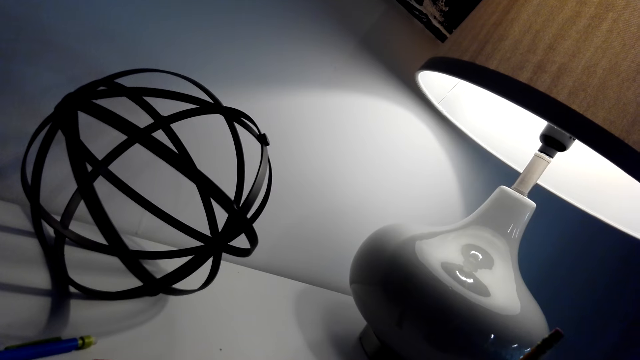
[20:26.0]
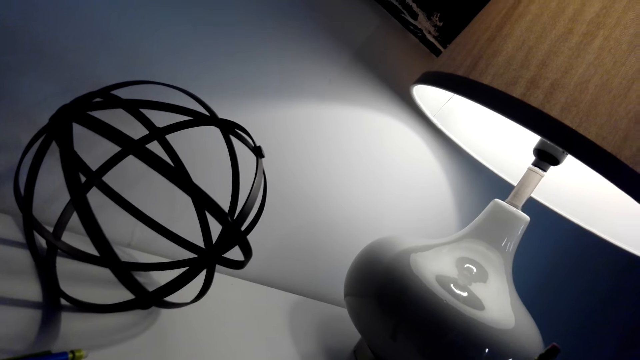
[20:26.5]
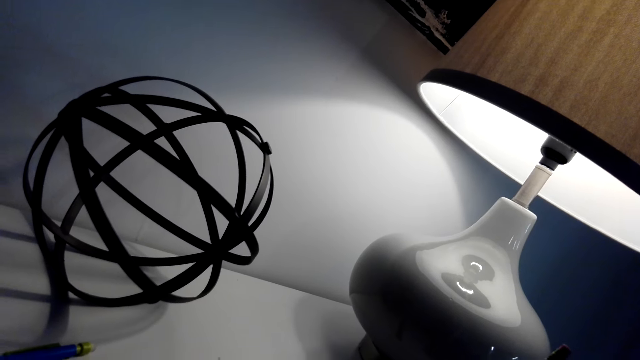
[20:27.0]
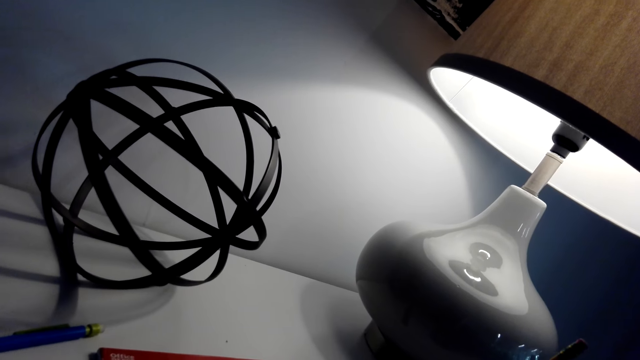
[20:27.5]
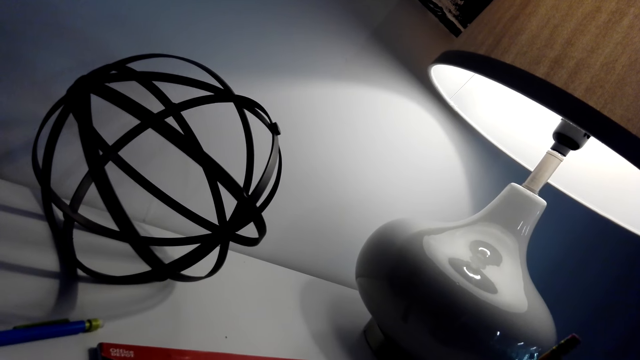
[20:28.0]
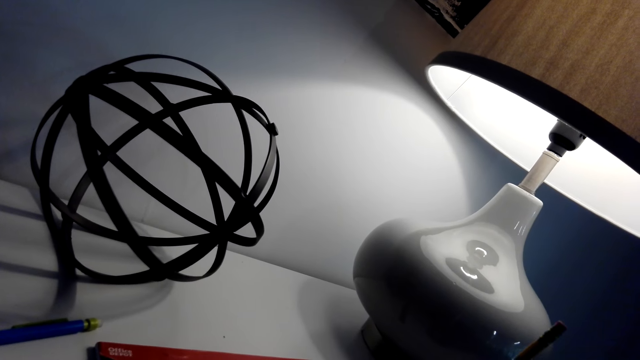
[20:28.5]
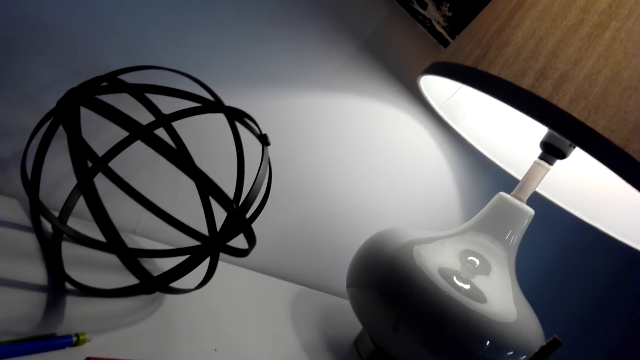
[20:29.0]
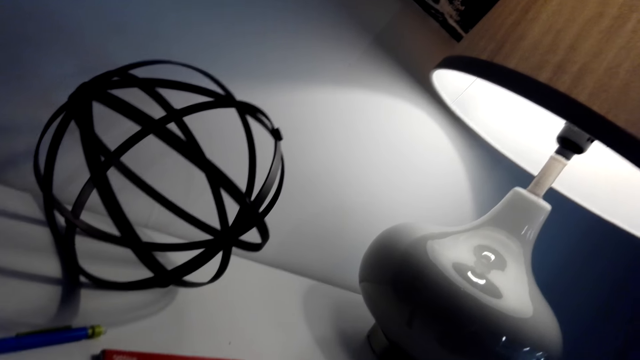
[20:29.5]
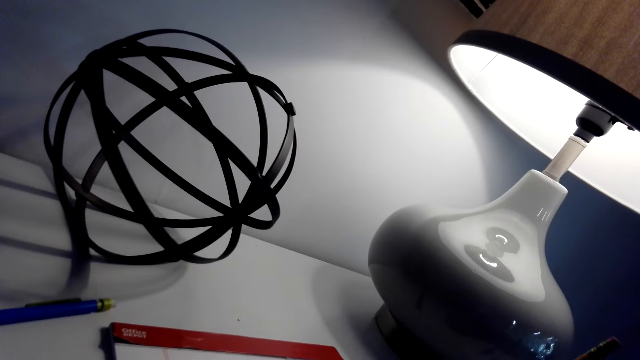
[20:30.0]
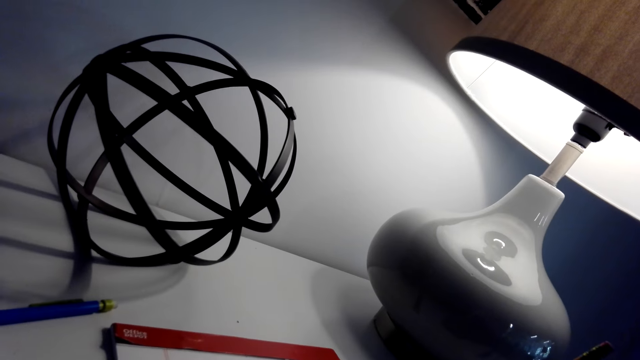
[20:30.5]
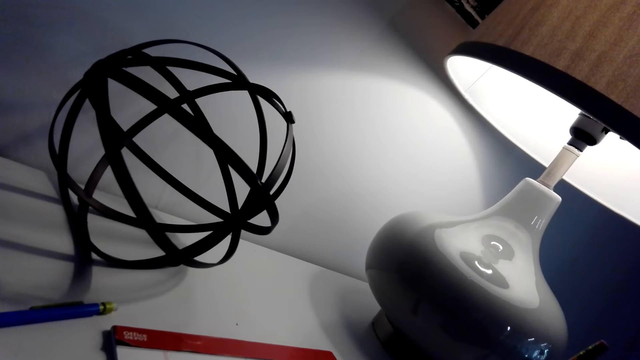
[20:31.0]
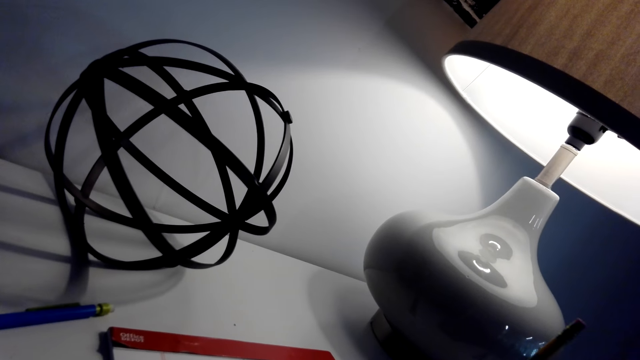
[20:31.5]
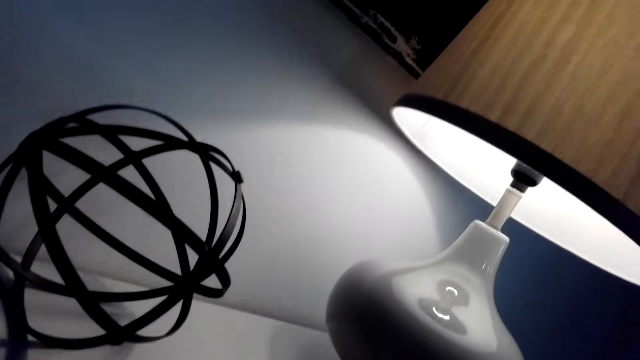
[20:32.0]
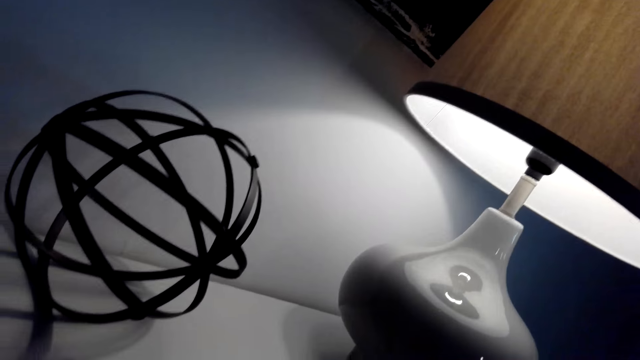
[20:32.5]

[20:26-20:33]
The camera wearer draws on the book with the pencil.

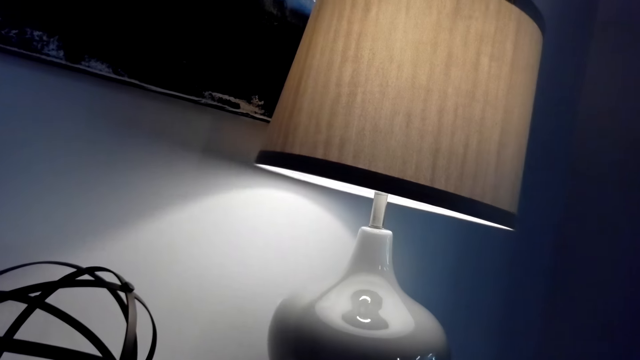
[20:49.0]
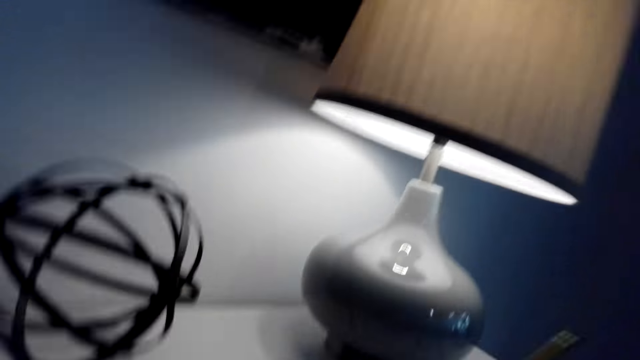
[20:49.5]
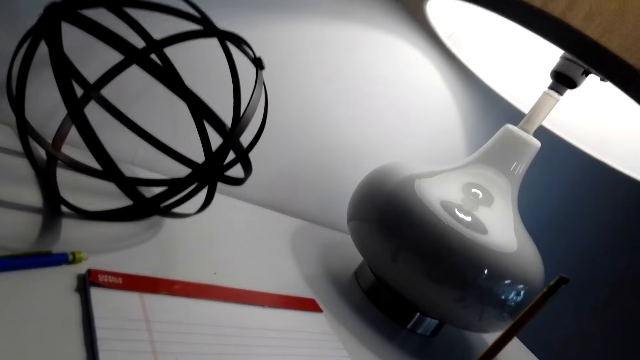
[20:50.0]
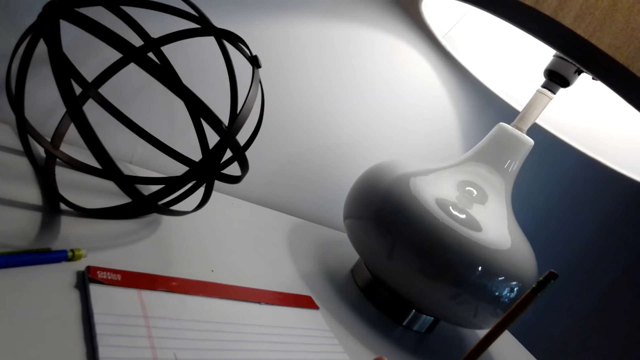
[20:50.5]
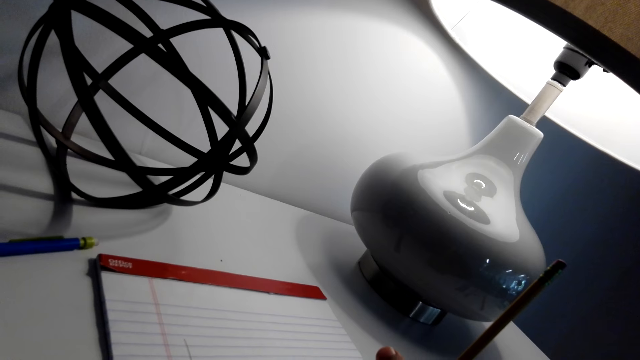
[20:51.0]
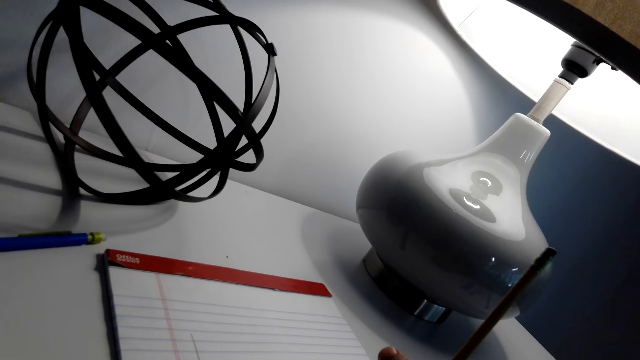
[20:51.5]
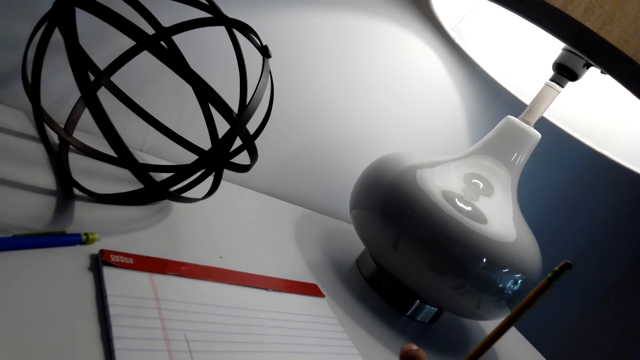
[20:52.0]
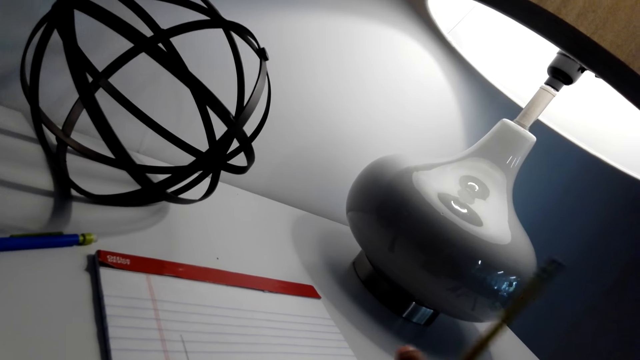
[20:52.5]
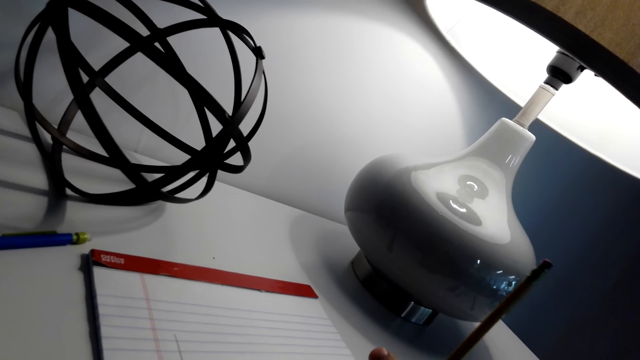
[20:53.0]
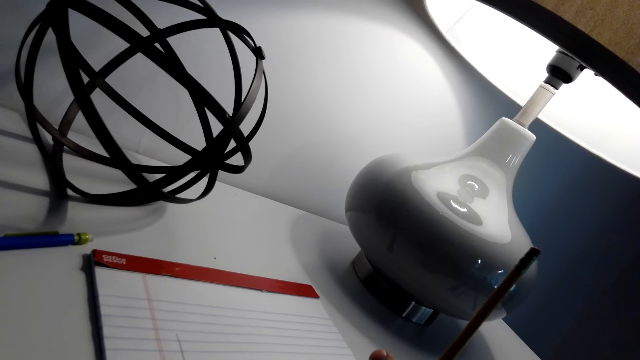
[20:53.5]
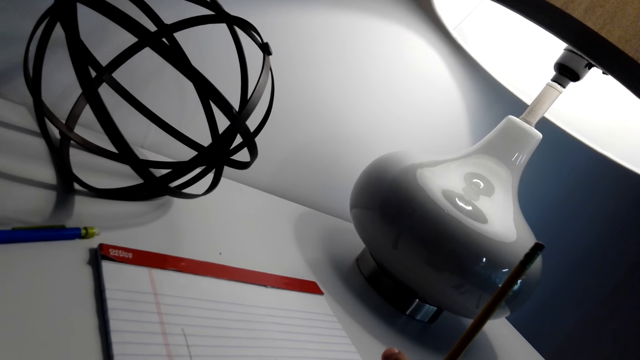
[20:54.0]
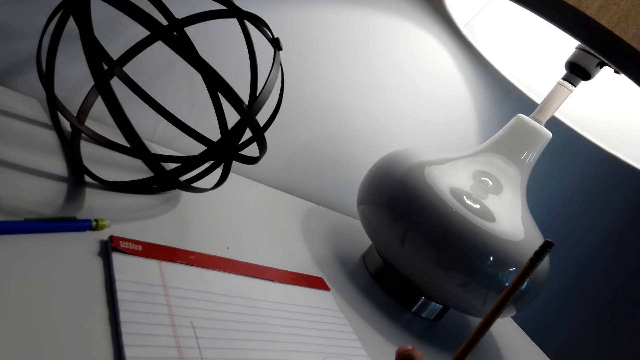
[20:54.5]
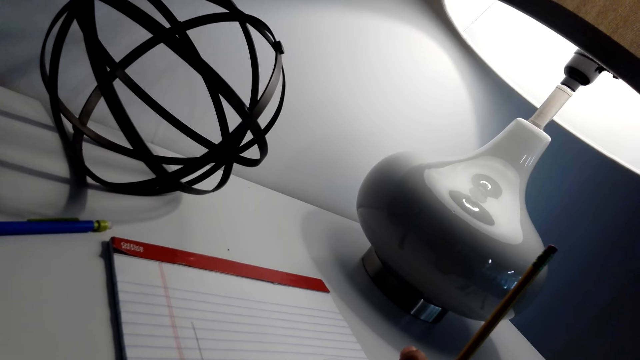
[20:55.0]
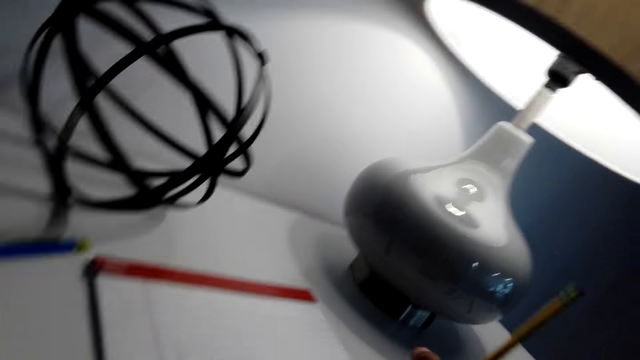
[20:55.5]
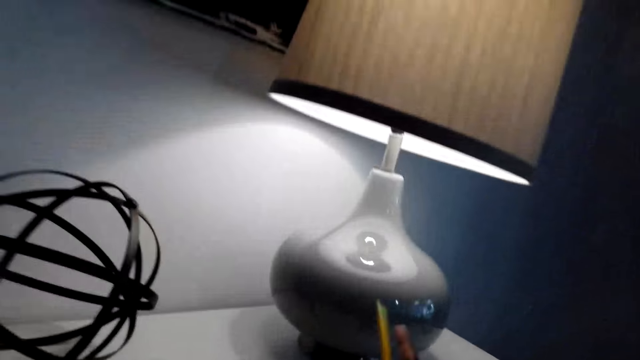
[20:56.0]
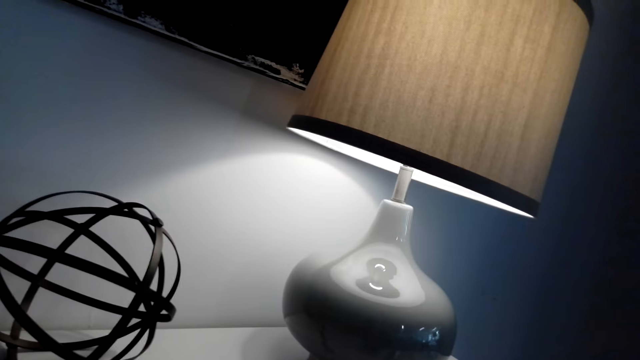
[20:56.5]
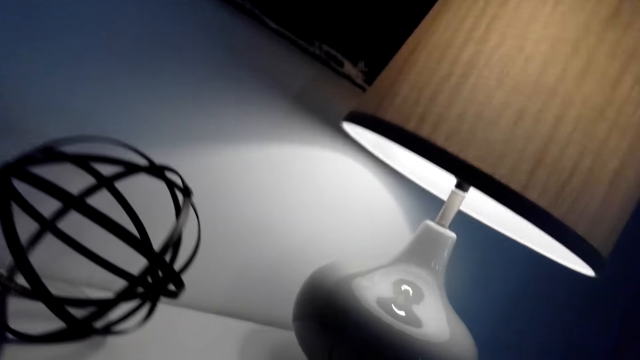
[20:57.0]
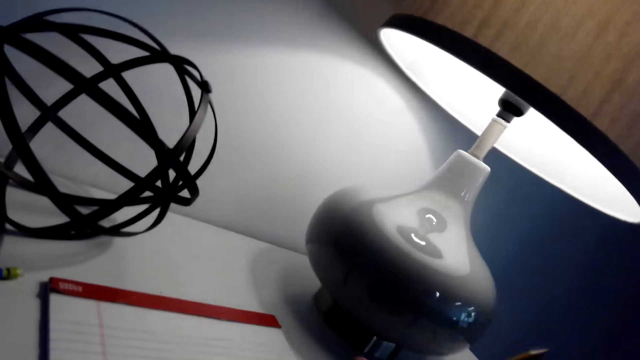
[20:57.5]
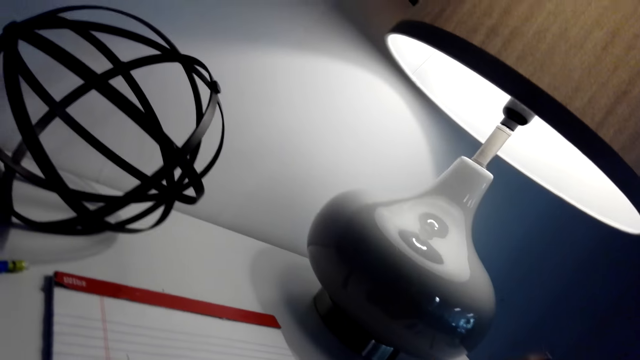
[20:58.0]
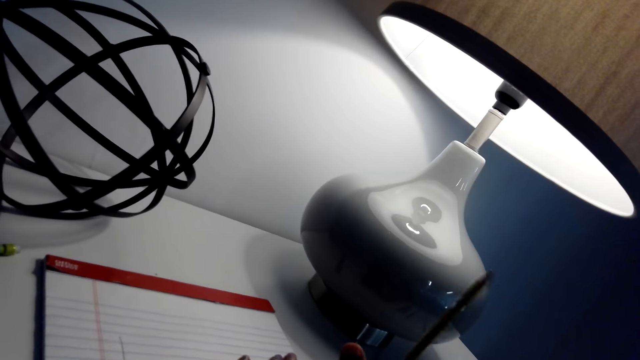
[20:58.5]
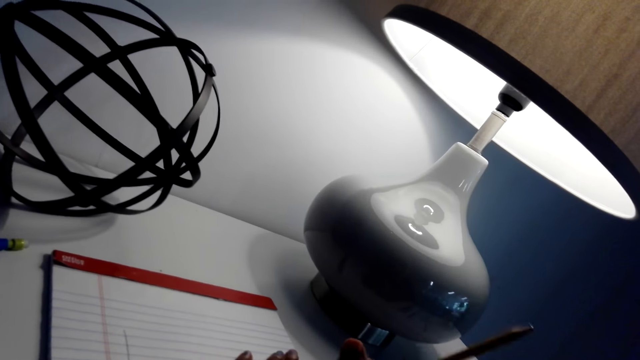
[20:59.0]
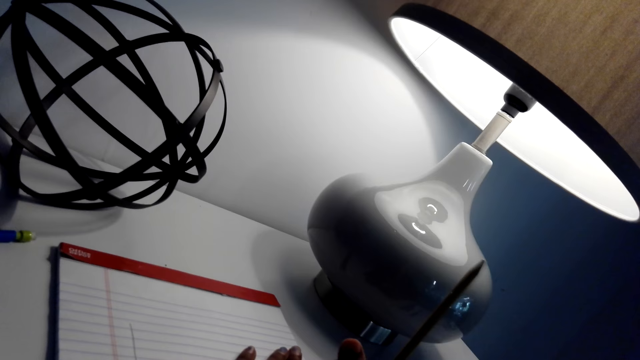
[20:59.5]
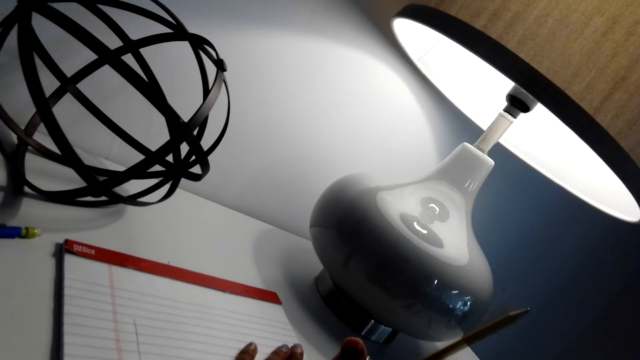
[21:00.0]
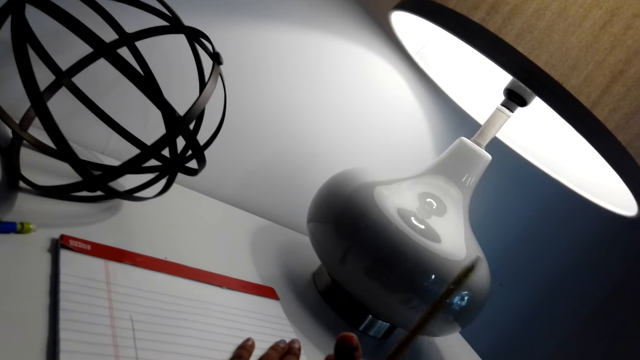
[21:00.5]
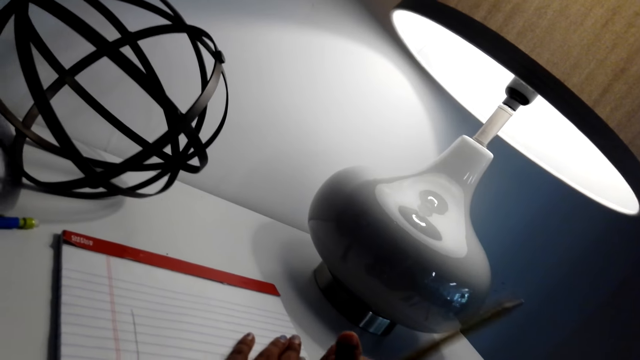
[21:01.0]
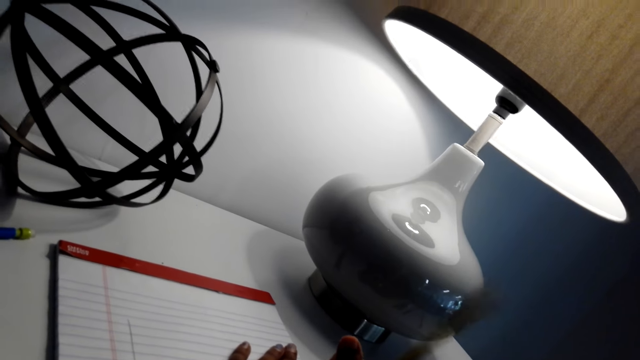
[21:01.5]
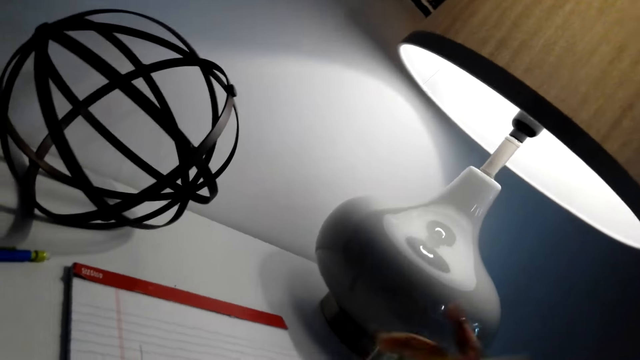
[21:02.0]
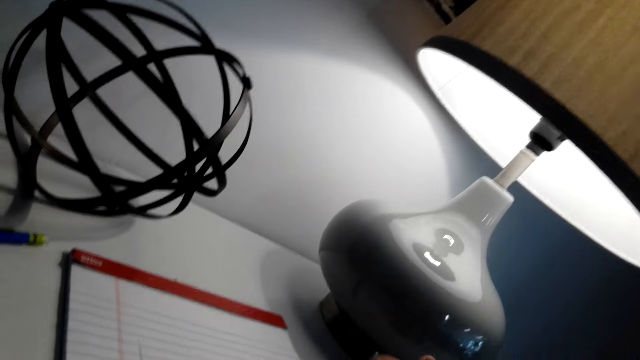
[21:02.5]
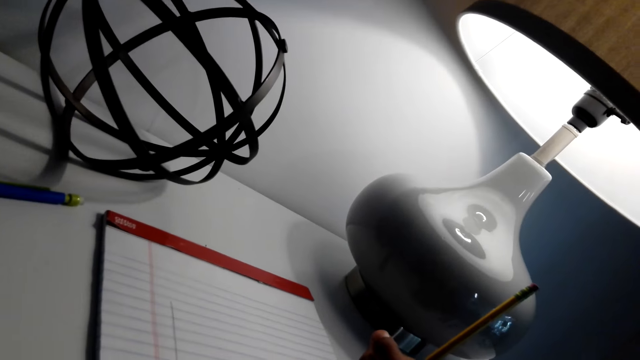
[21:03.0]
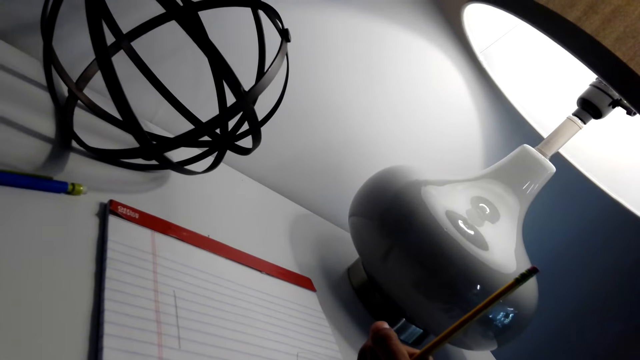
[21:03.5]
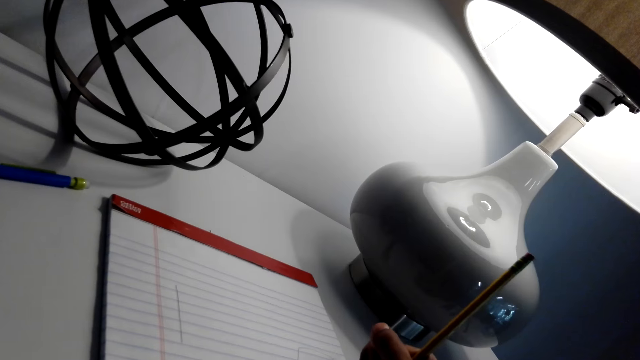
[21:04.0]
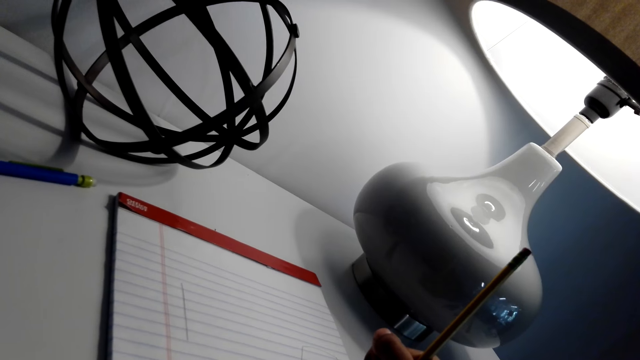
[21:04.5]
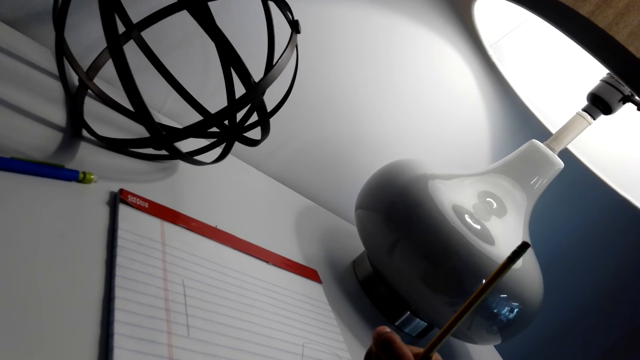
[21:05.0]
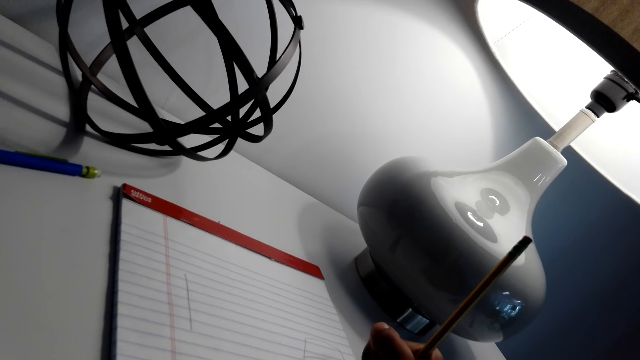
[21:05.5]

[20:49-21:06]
The camera wearer draws on a piece of paper or book. They turn the pencil. They look around. They rub the drawing on the book with the pencil rubber. They turn the pencil. They draw on the book with the pencil.
